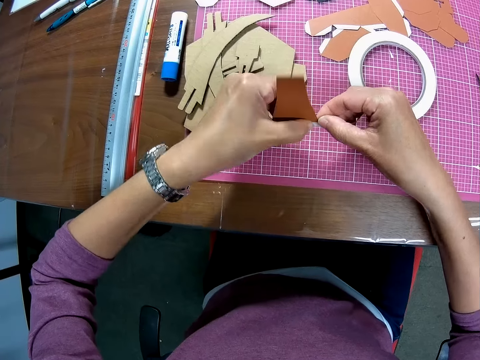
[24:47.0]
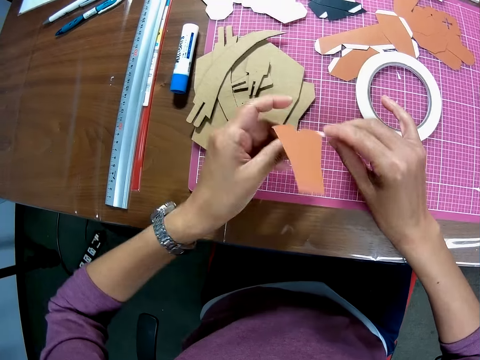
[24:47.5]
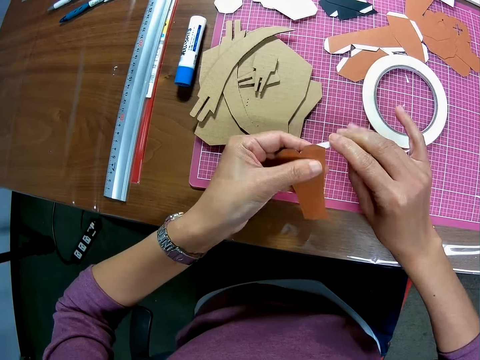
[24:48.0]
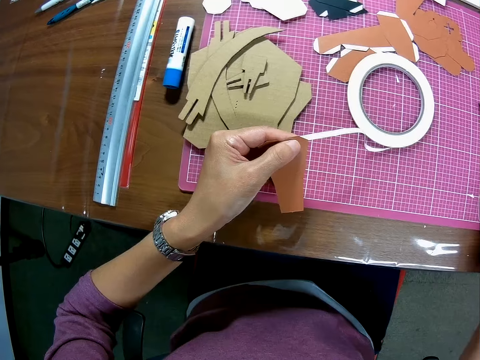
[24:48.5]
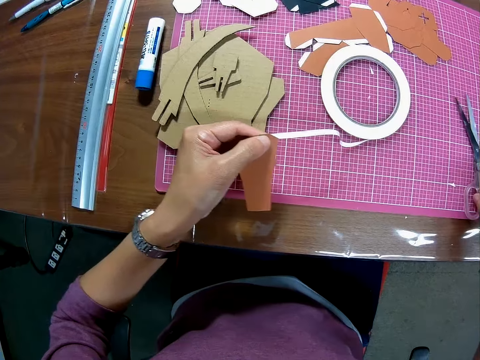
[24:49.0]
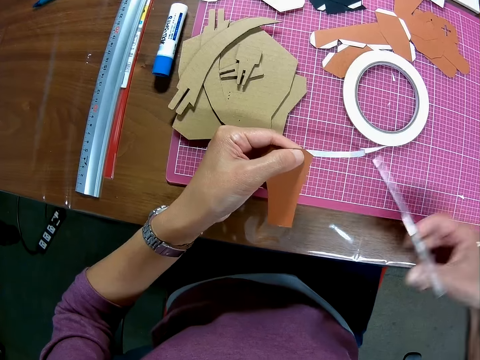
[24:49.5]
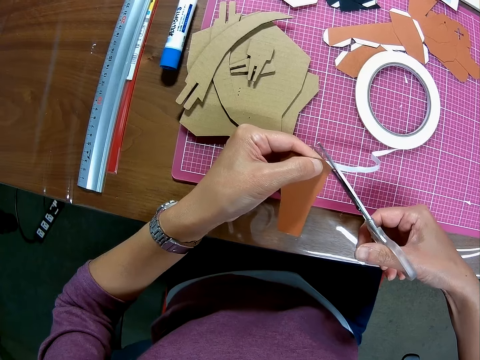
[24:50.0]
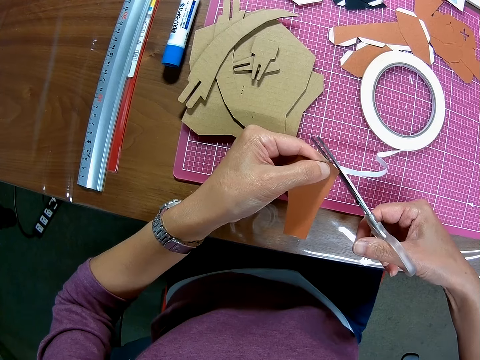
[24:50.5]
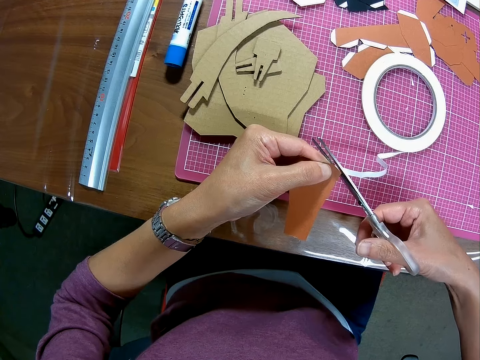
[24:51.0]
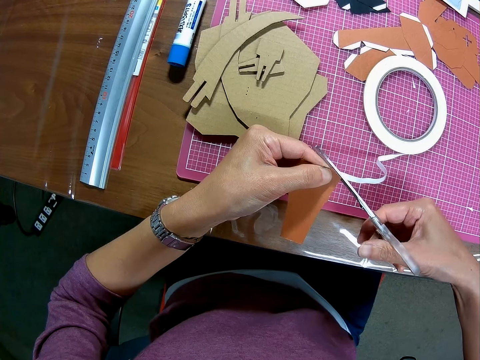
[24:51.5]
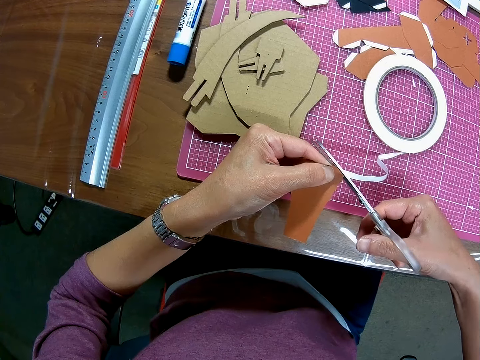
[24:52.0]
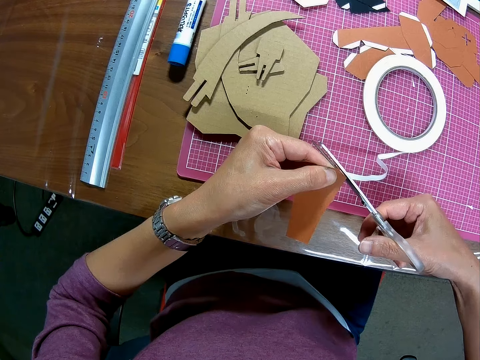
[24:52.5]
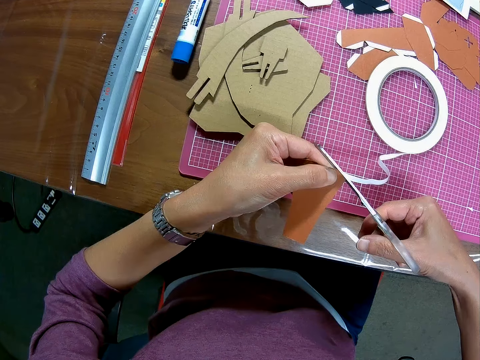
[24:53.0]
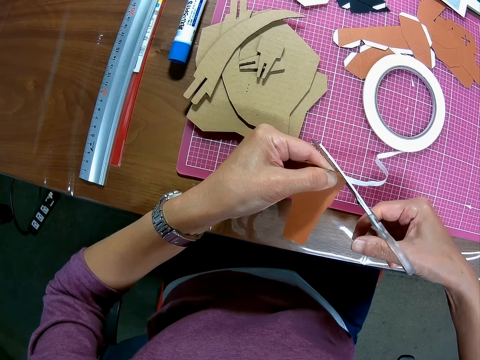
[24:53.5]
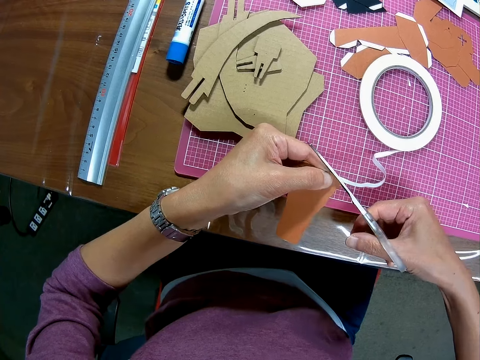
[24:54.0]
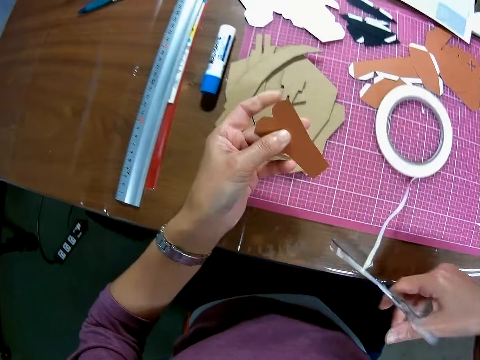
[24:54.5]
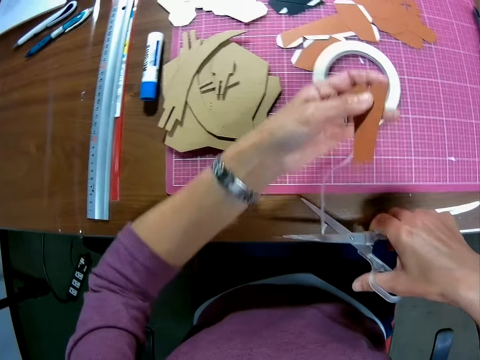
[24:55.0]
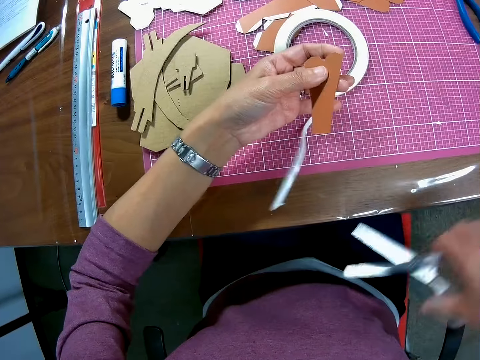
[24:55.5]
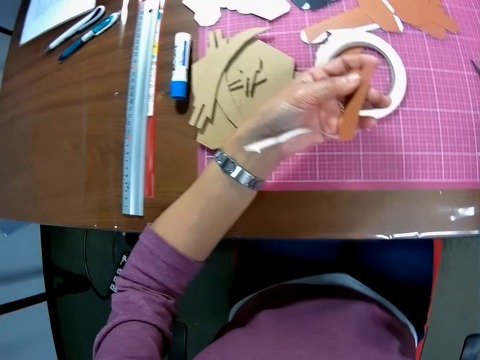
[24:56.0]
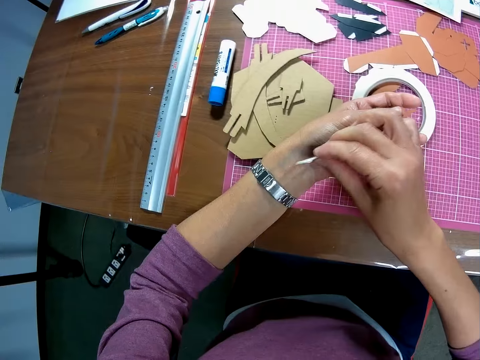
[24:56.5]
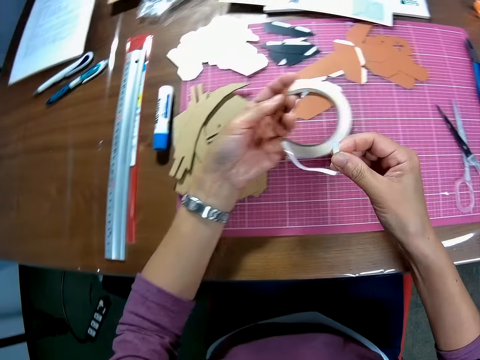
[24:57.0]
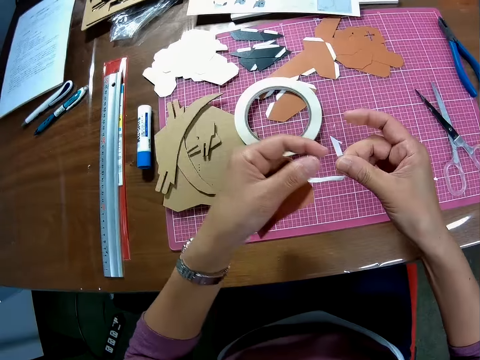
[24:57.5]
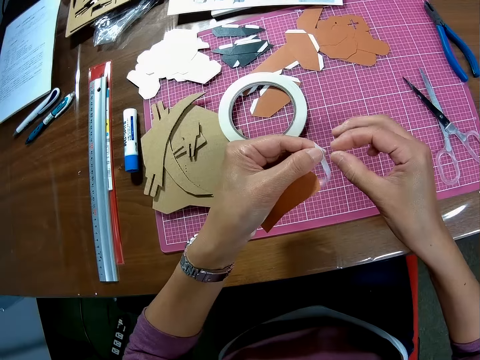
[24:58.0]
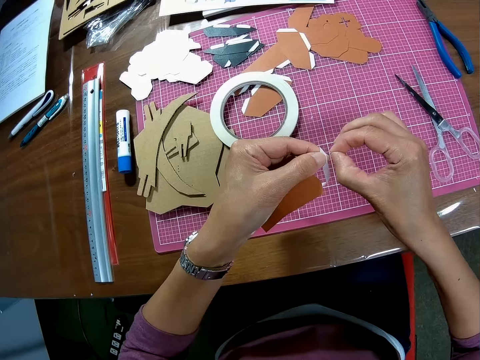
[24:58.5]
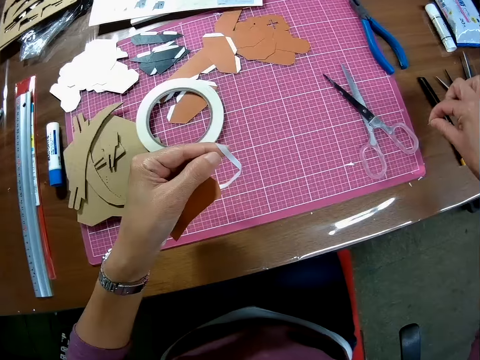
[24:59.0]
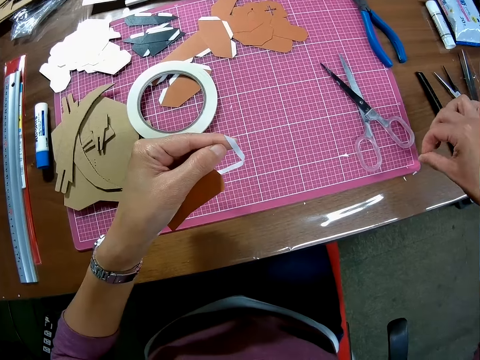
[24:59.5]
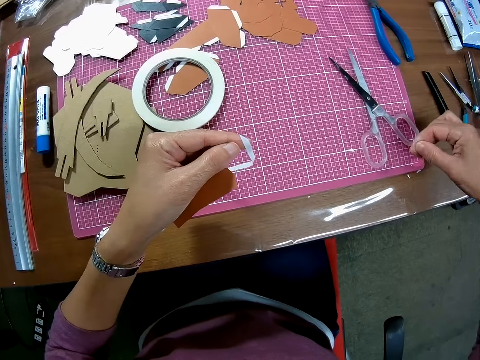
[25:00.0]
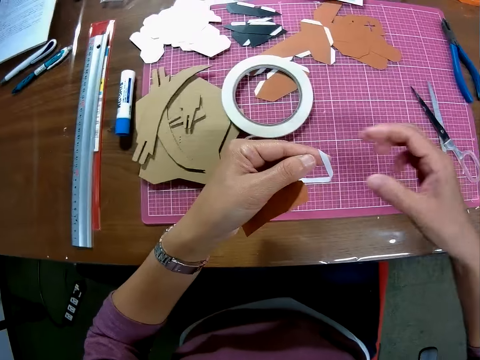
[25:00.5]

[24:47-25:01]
The camera wearer picks up the scissors on the table. They cut the seal tape with the scissors. They drop the scissors on the cutting mat on the table. They grab the seal tape edge and put aside a piece of torn tape.
